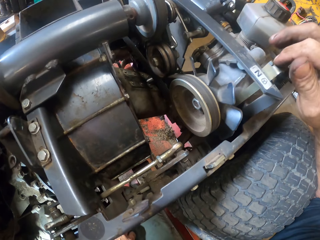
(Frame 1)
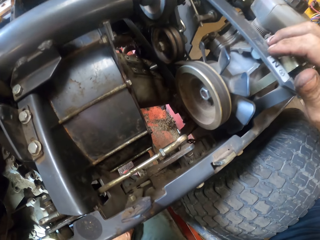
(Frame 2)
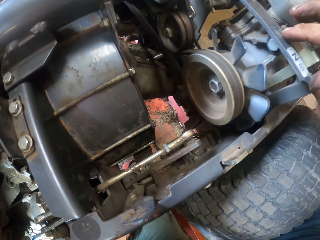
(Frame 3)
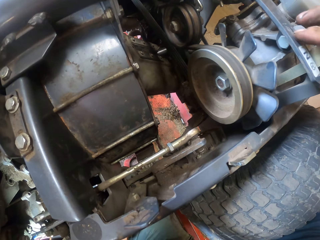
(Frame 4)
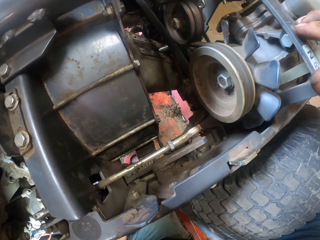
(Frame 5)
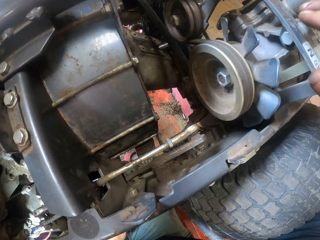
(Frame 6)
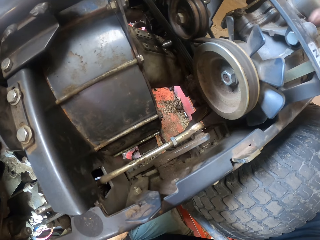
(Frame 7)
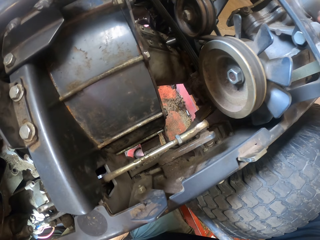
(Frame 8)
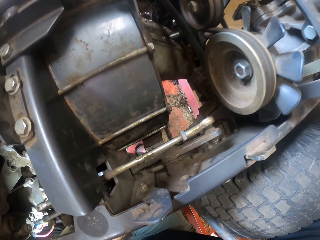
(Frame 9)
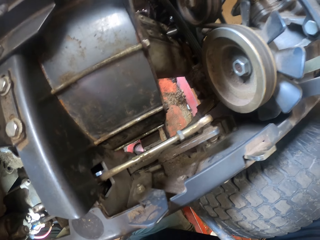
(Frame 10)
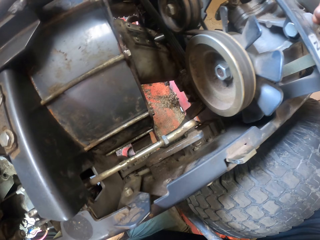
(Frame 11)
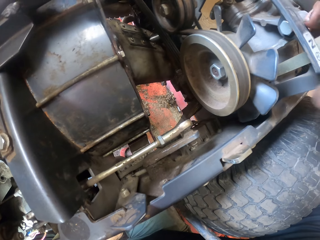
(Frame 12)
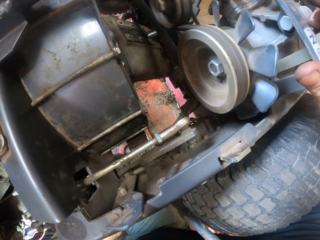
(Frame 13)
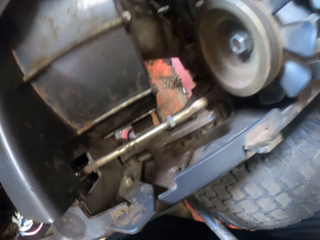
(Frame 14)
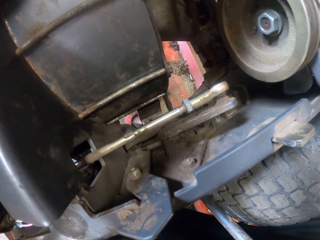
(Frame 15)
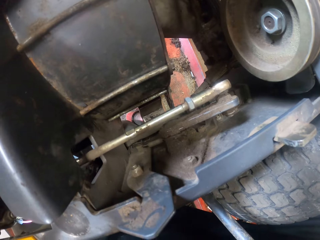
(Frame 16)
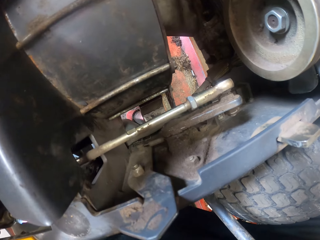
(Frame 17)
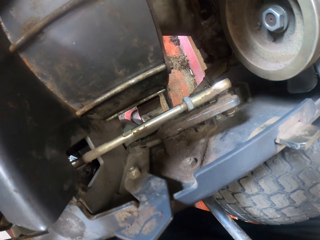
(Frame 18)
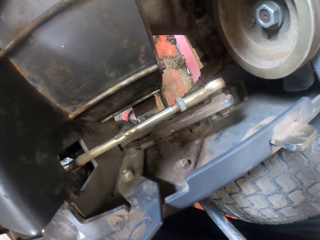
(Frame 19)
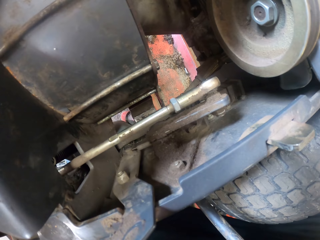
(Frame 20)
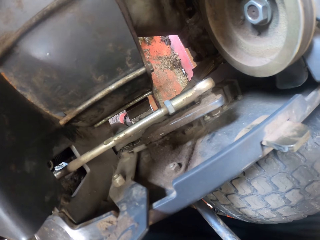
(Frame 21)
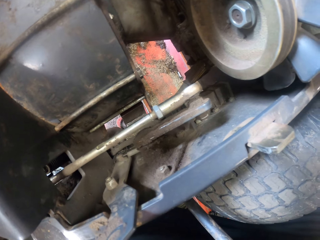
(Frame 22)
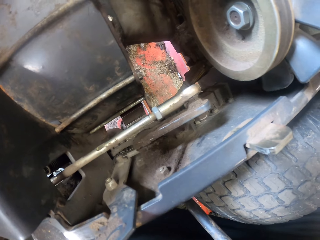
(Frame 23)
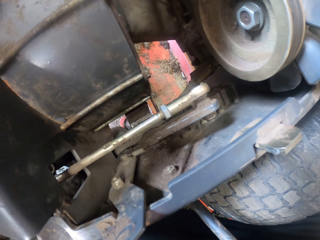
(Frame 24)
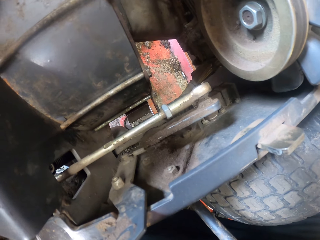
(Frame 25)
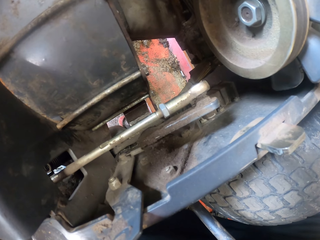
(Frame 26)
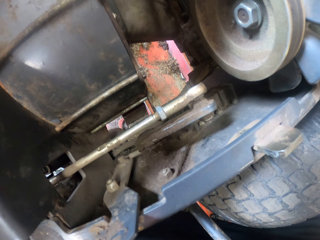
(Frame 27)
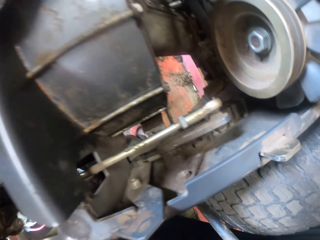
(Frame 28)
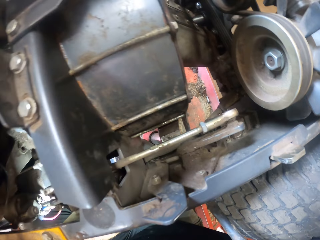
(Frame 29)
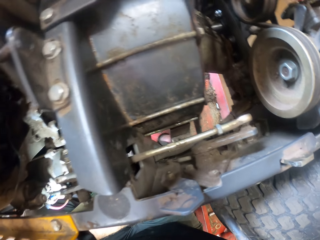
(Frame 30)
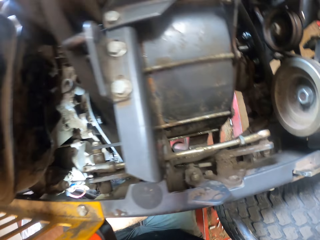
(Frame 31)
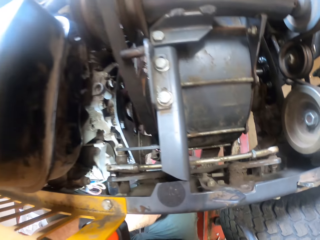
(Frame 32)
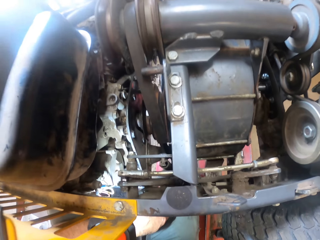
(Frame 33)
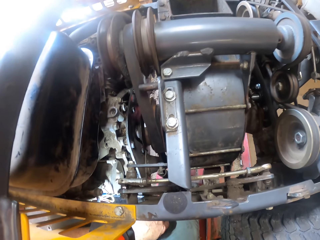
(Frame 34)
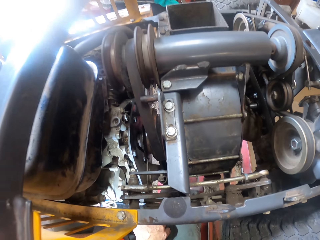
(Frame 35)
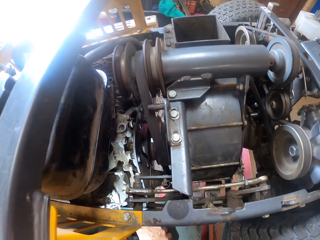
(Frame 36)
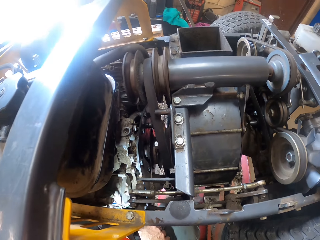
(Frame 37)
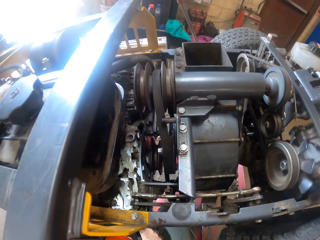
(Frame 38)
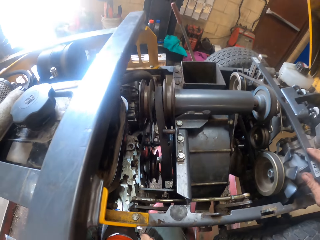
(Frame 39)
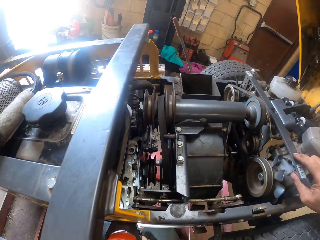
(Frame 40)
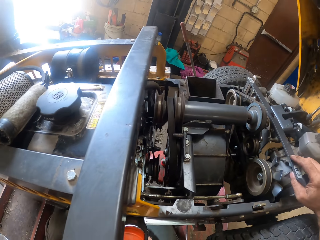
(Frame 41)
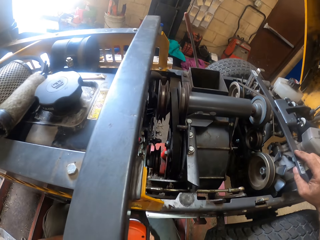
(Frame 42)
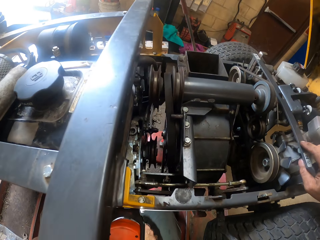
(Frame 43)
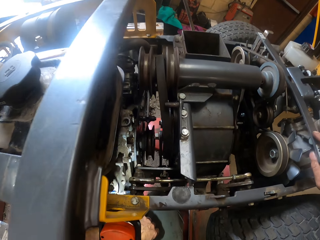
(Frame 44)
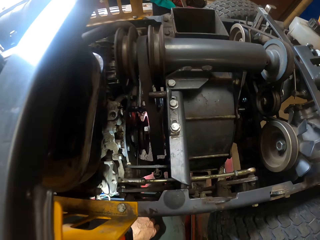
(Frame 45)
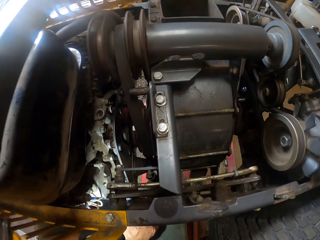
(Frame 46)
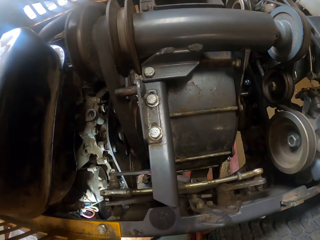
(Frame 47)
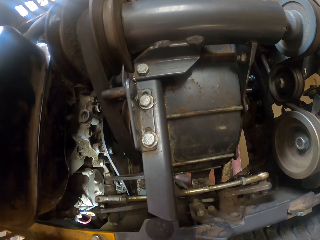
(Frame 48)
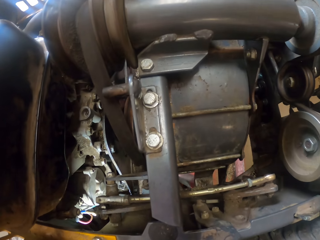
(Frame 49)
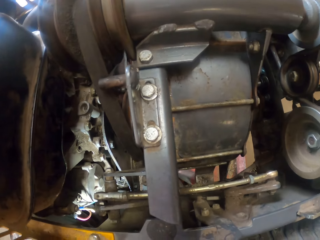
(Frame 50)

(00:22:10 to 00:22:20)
The camera wearer taps fingers on the car. They look around.

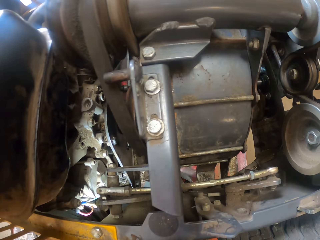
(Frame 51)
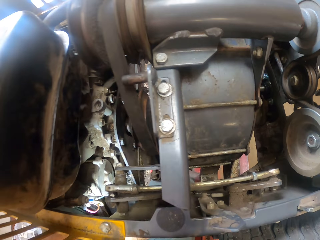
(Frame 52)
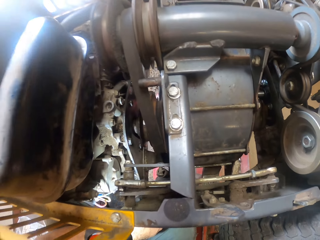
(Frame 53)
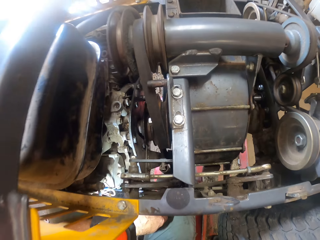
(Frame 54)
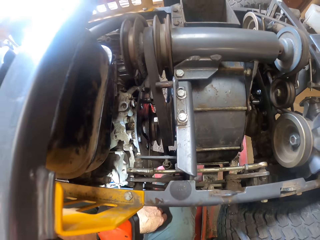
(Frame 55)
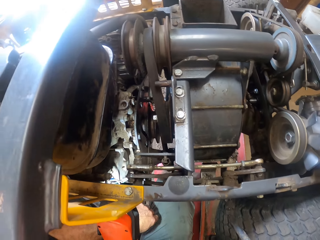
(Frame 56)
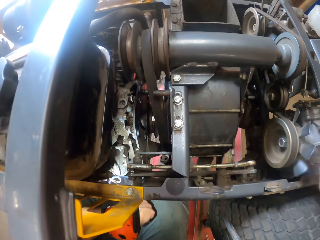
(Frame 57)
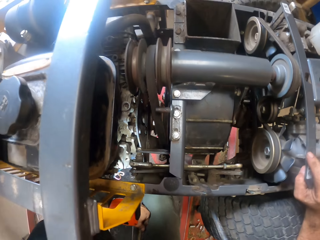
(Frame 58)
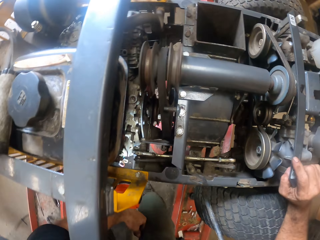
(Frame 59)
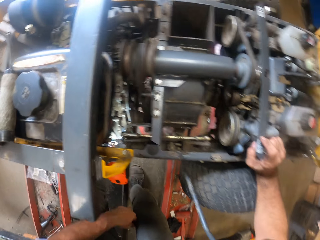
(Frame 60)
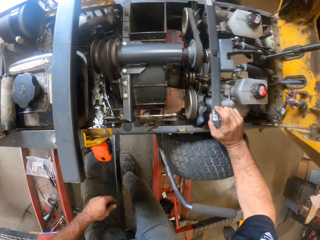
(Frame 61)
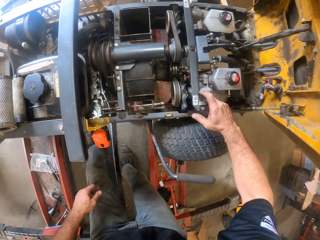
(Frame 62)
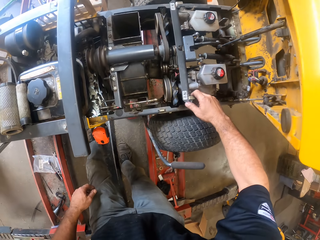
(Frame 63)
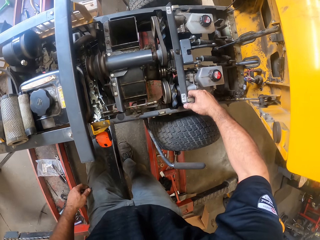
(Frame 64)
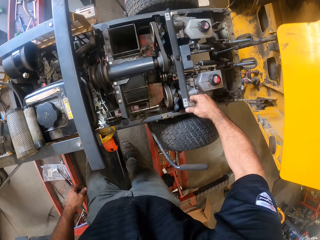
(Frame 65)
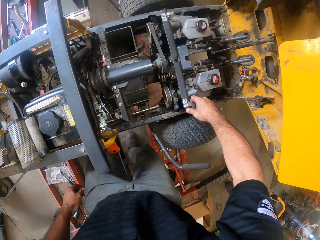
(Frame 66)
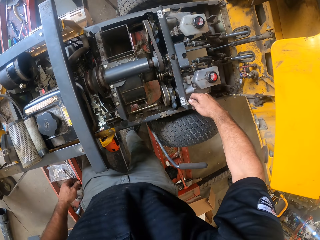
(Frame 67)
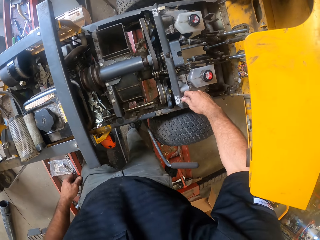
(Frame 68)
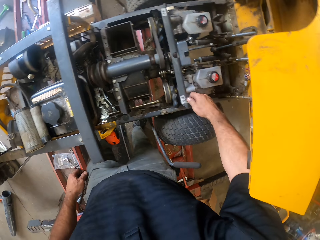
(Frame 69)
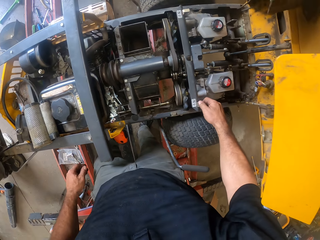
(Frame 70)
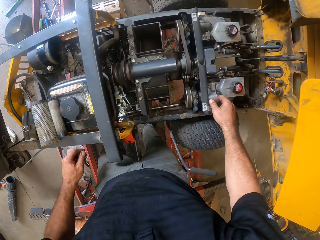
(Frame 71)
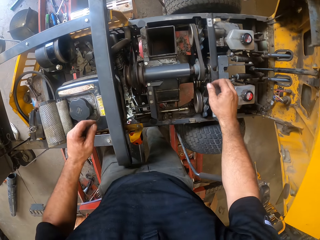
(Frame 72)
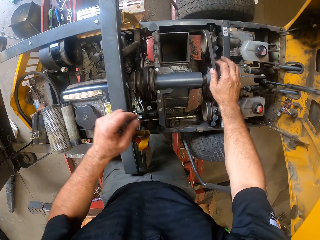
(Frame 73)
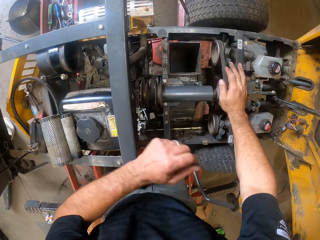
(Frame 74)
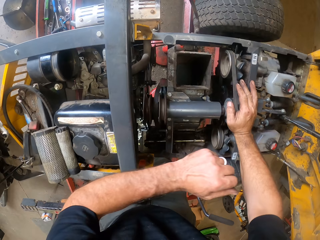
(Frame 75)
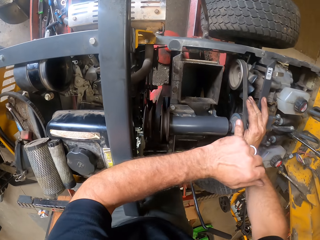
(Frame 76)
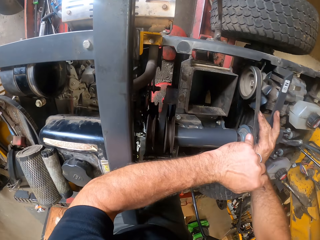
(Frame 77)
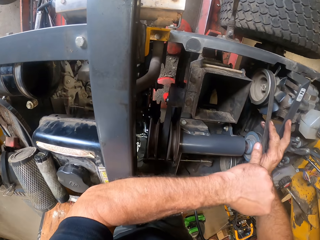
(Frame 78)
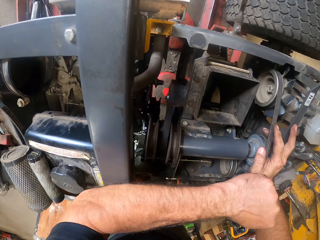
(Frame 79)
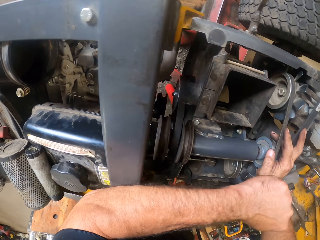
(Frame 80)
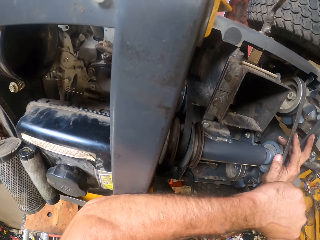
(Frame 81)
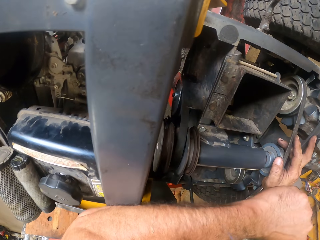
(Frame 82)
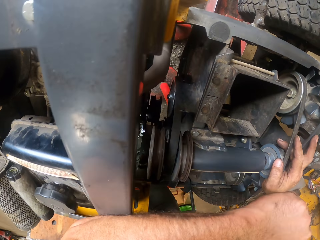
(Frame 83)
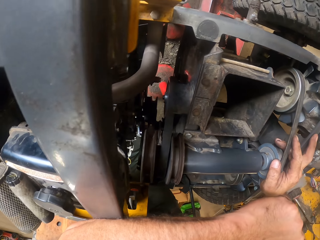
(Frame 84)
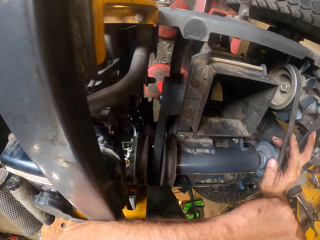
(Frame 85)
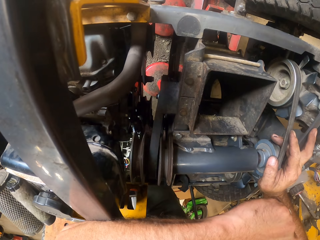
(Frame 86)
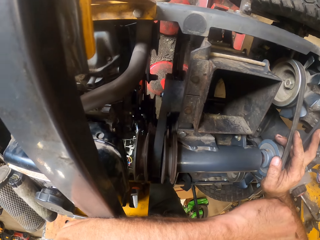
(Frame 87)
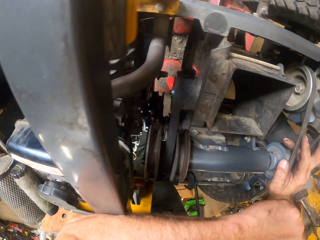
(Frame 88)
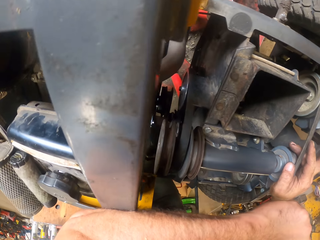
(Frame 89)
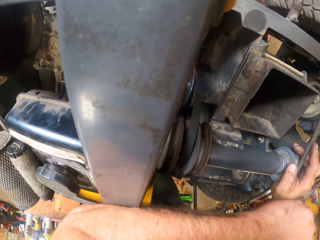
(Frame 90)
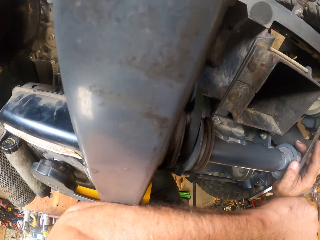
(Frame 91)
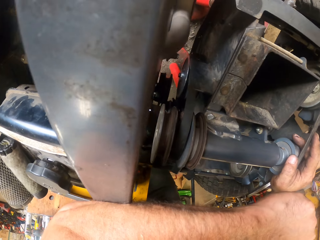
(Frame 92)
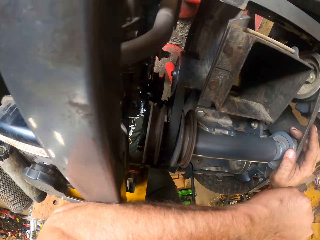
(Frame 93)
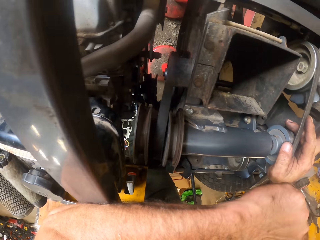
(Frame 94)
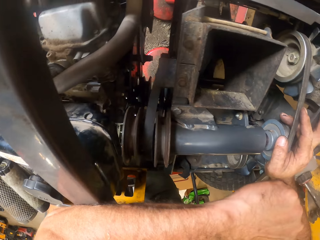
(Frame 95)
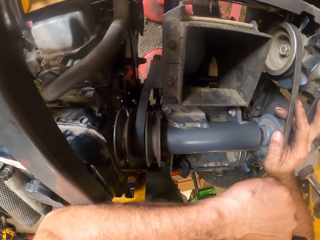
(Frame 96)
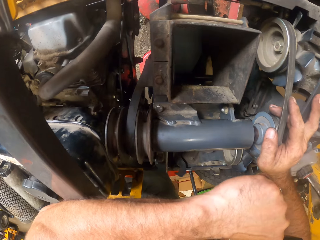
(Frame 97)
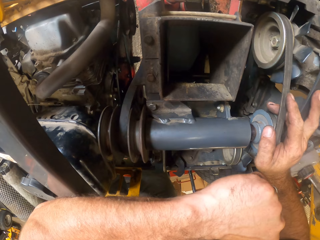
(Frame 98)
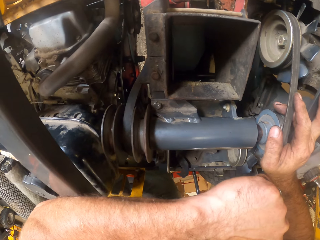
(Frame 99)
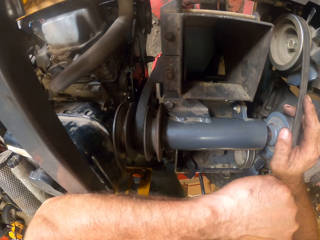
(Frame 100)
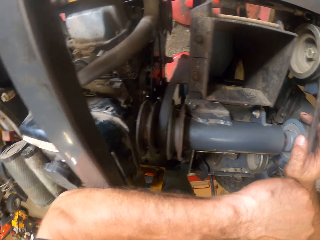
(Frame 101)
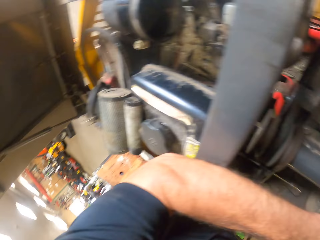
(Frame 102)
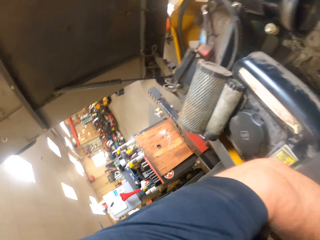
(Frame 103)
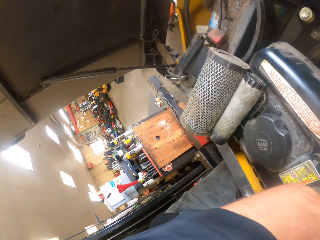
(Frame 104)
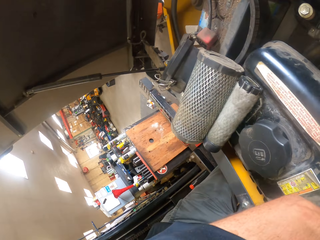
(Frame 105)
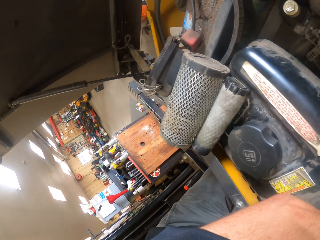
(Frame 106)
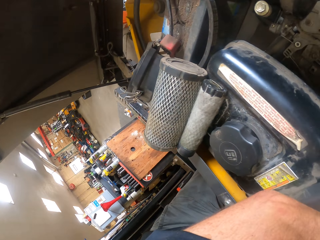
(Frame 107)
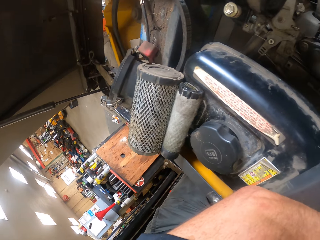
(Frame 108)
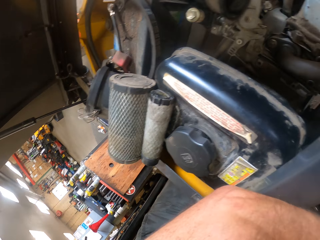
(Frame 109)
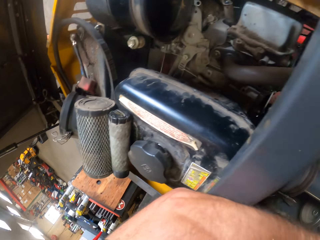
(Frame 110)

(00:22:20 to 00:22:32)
The camera wearer looks down. They stand up, lean on the car and look around the car.
